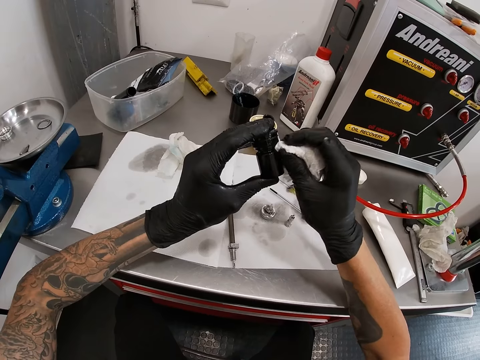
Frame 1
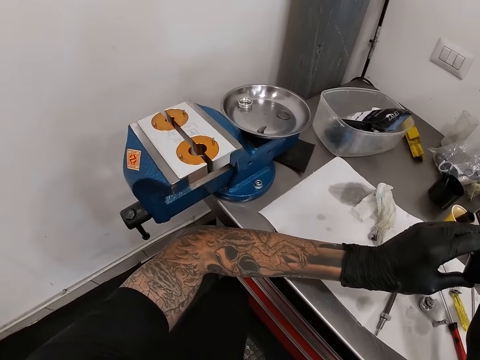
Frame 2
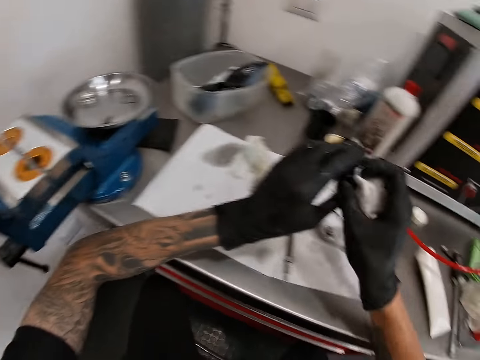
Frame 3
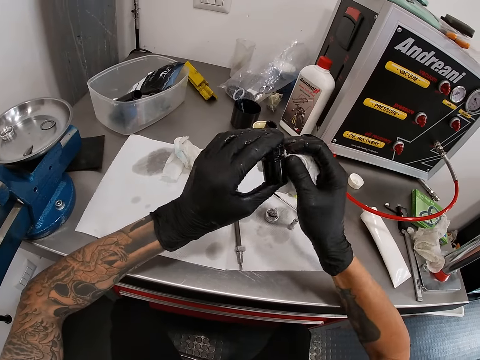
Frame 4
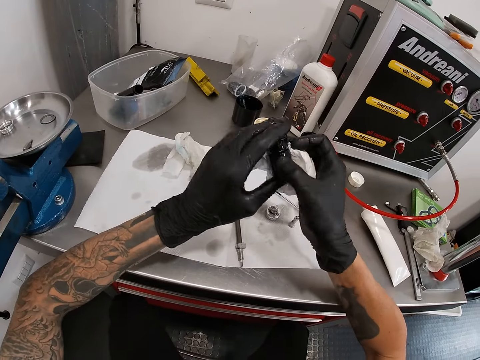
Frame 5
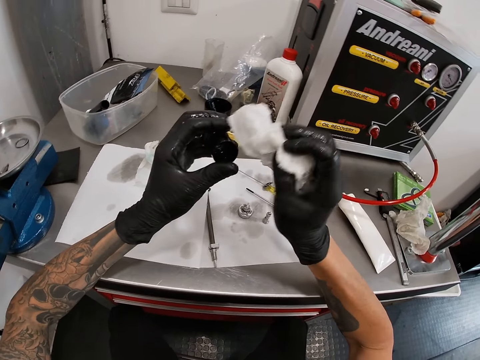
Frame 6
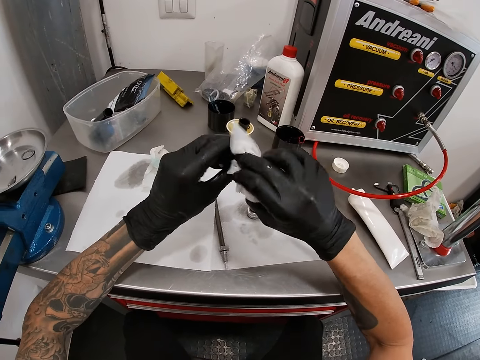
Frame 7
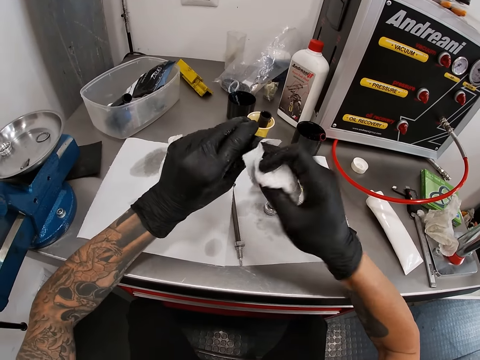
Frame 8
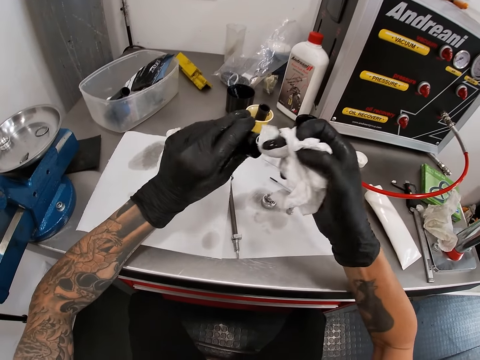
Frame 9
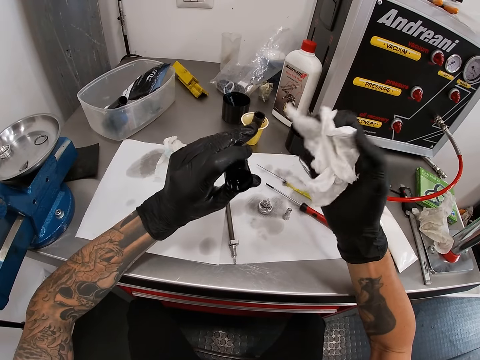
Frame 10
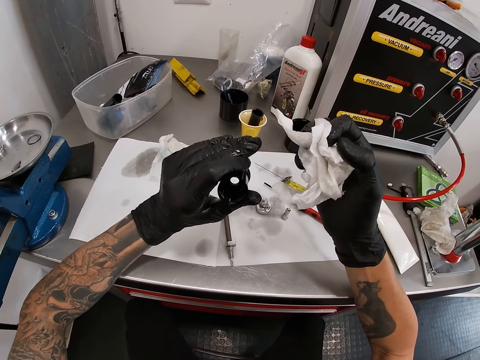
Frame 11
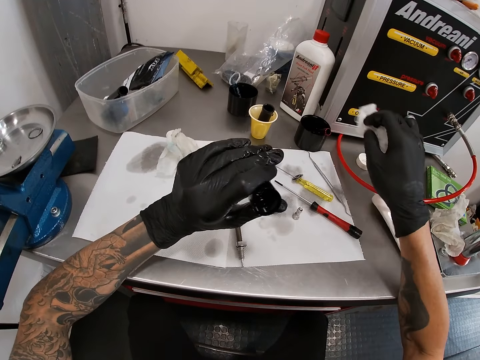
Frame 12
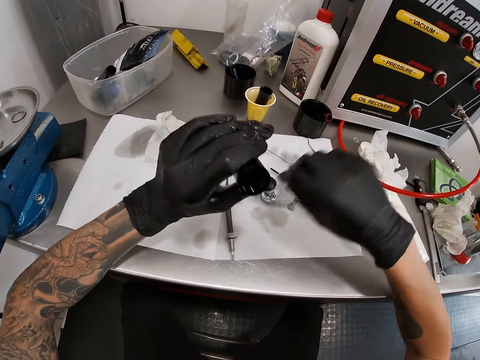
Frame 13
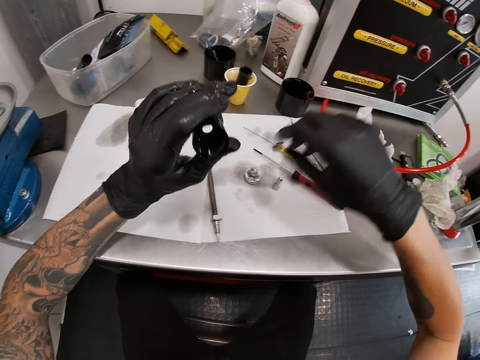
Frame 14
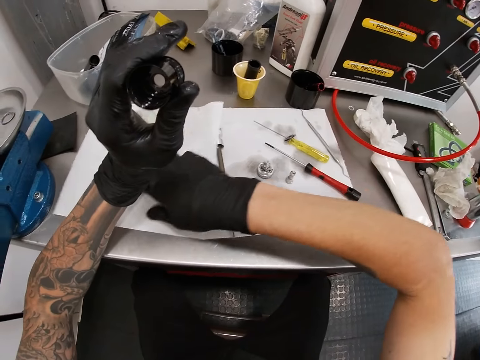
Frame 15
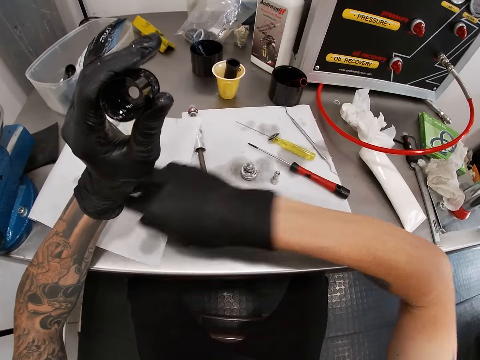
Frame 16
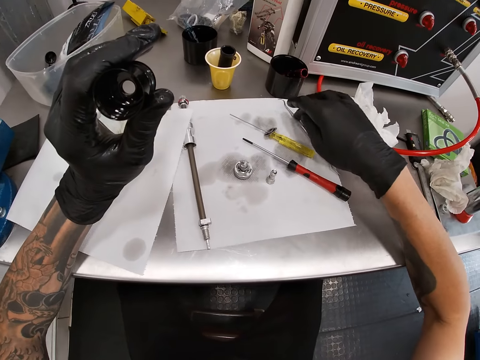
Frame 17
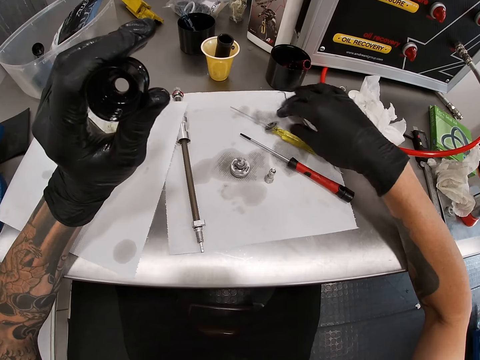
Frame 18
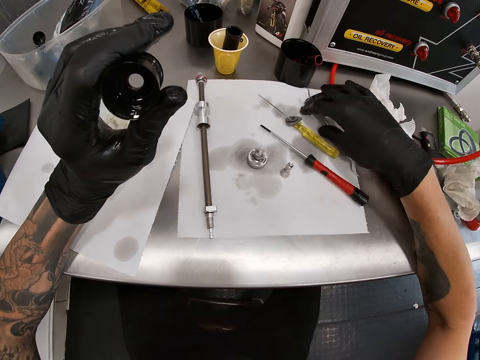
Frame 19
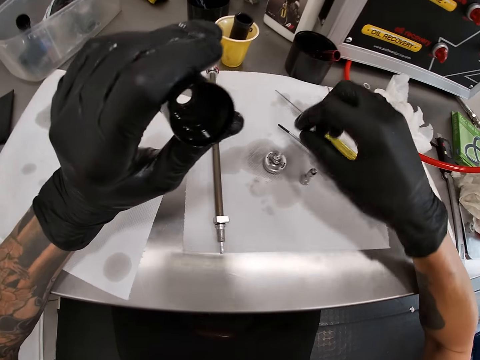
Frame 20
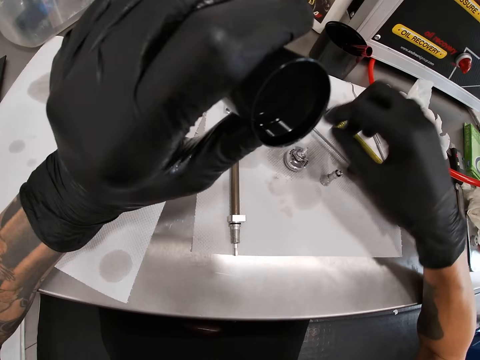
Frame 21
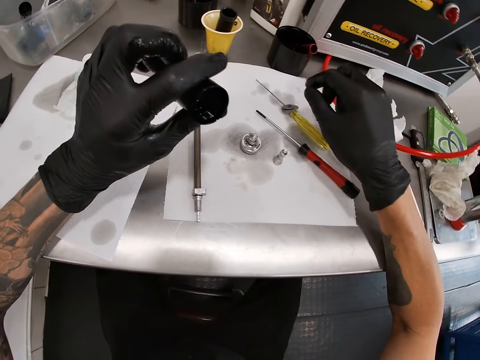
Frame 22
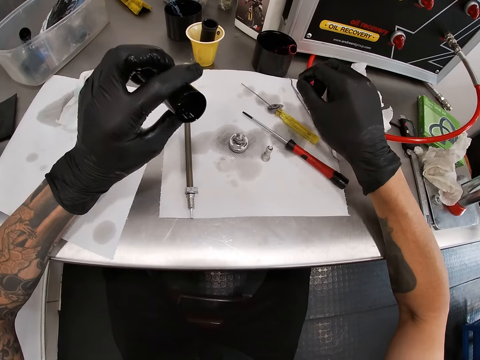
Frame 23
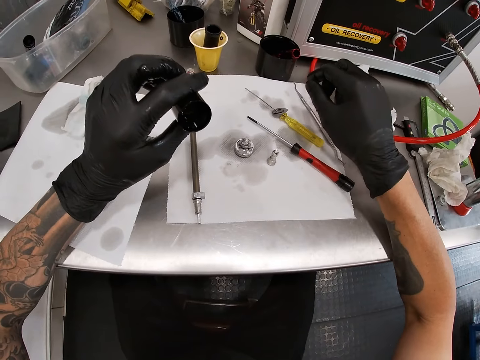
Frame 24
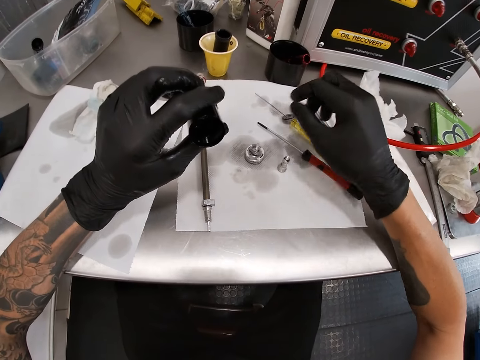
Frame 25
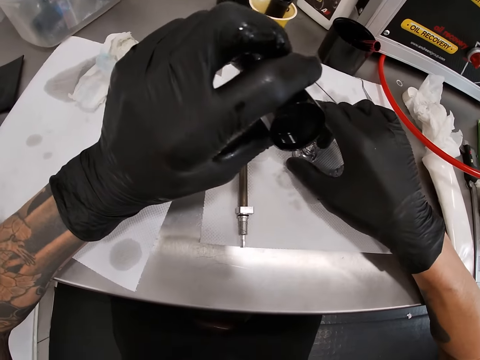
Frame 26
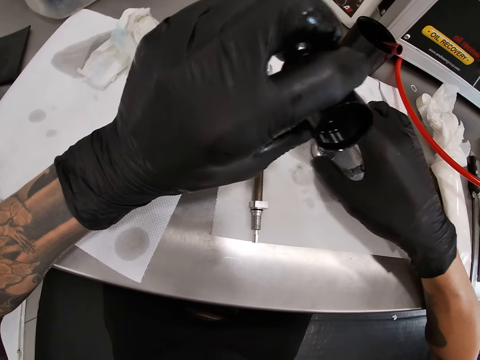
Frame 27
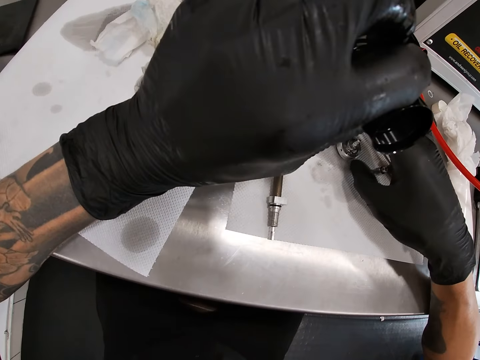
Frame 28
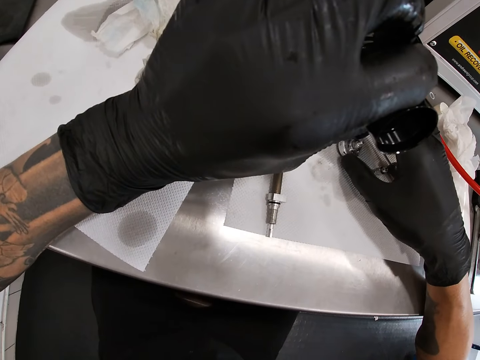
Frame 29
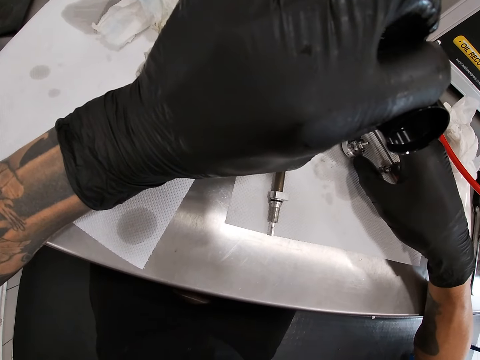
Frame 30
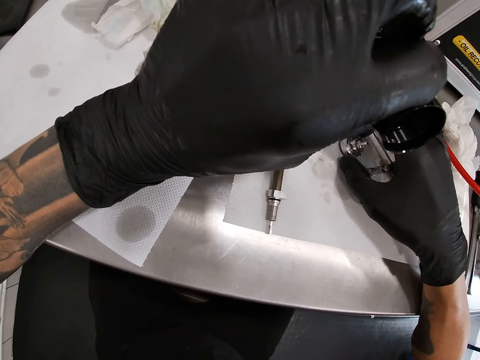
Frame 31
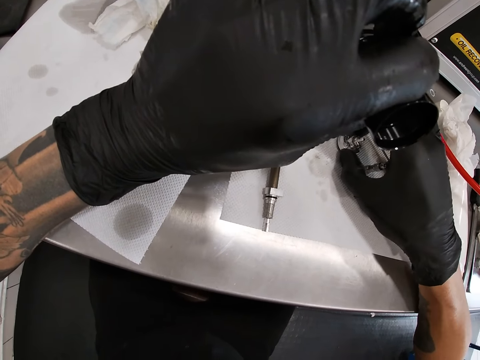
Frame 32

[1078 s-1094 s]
The camera wearer looks around the workshop. He wipes the spare part. He drops the tissue paper in his right hand on the tool chest. He stares at the spare part. He shifts the paper on the left side of the tool chest with his right hand. He inspects the spare part. He shifts the paper on the right side of the tool chest with his right hand. He inspects the spare part. He rolls the fixing nut on the paper on the tool chest with his right hand.

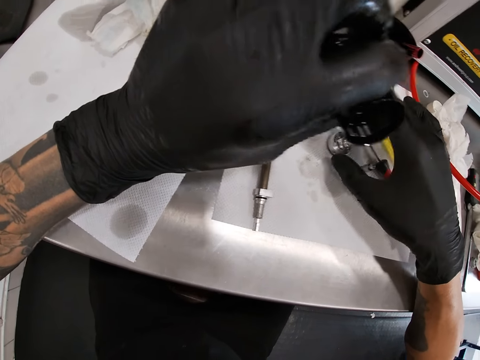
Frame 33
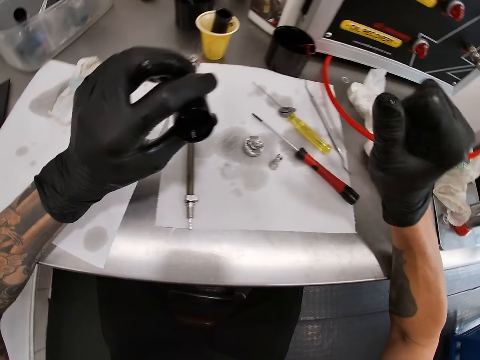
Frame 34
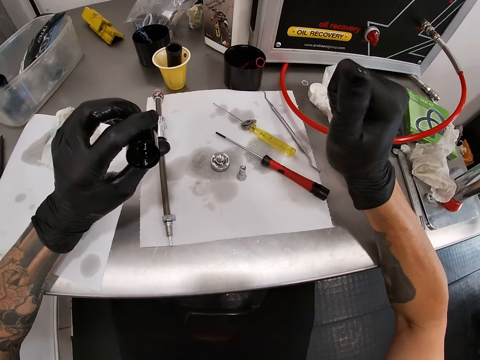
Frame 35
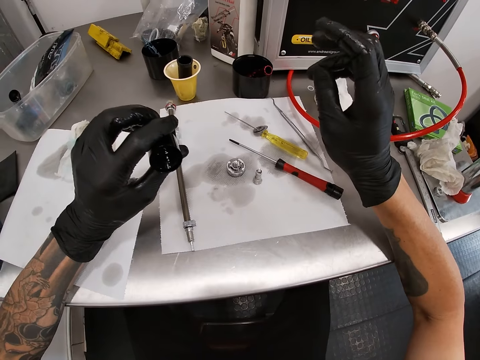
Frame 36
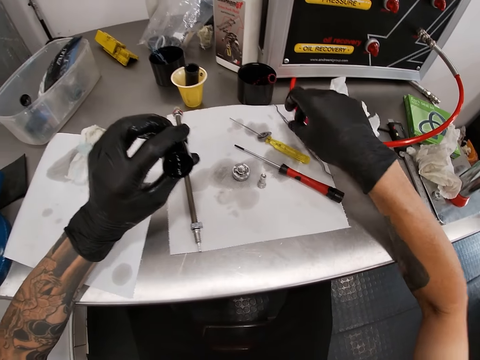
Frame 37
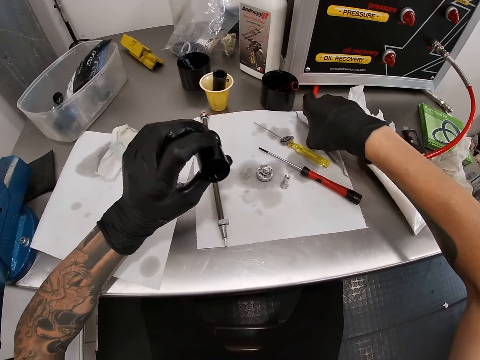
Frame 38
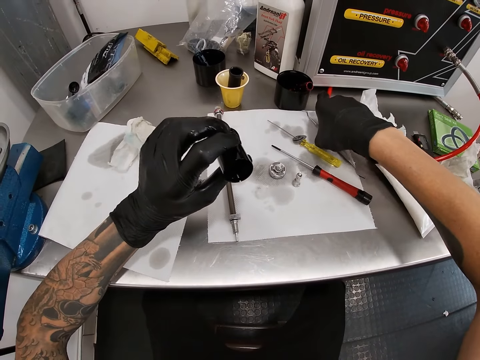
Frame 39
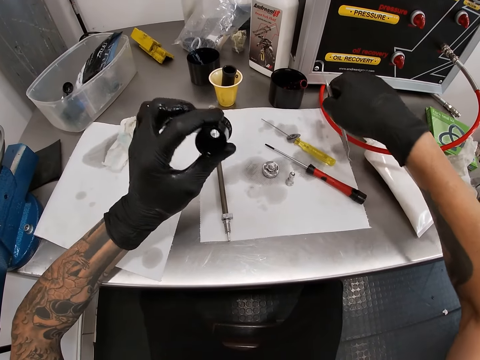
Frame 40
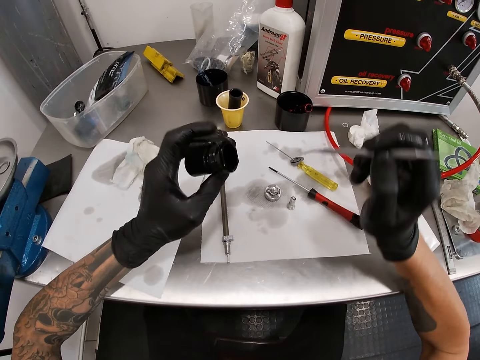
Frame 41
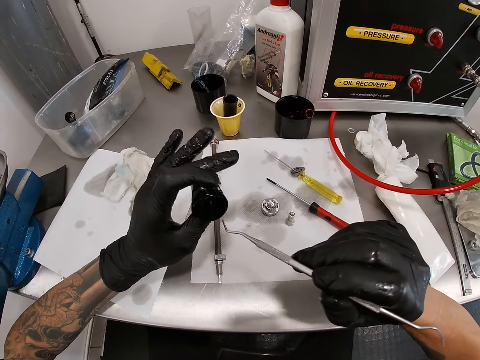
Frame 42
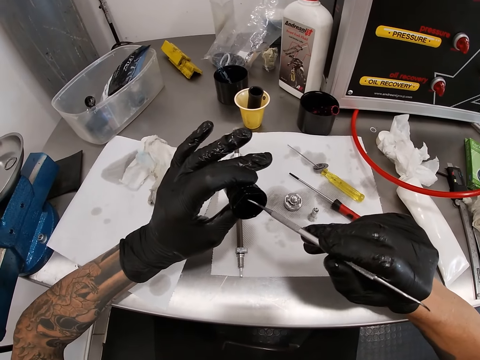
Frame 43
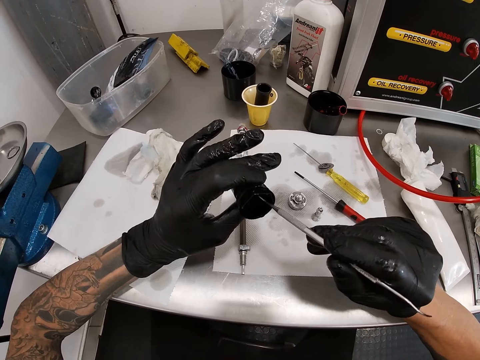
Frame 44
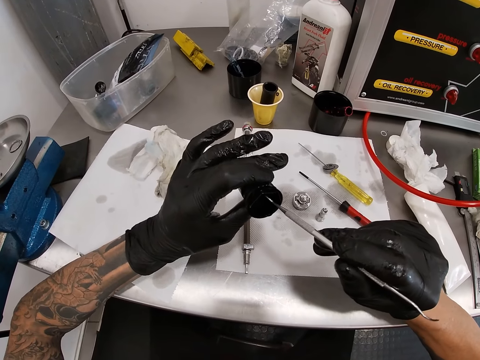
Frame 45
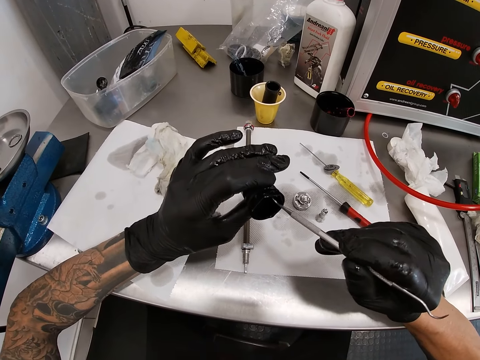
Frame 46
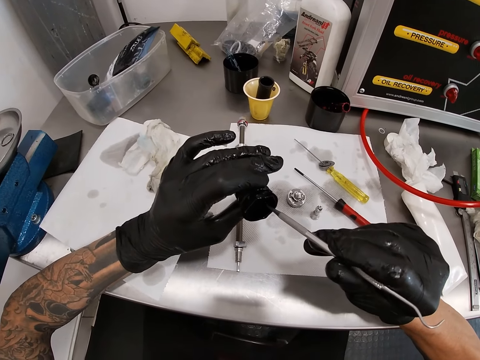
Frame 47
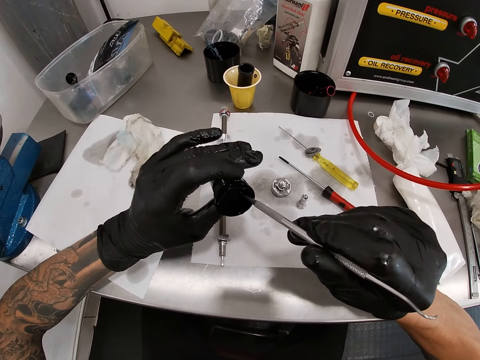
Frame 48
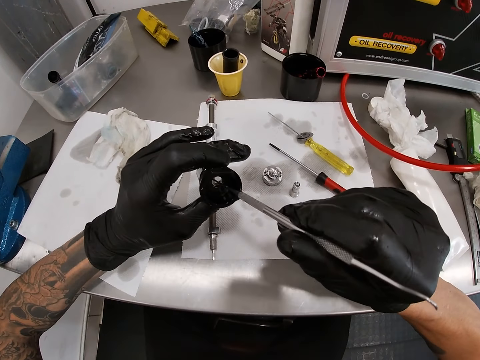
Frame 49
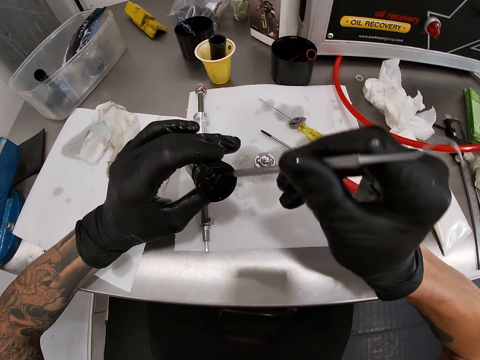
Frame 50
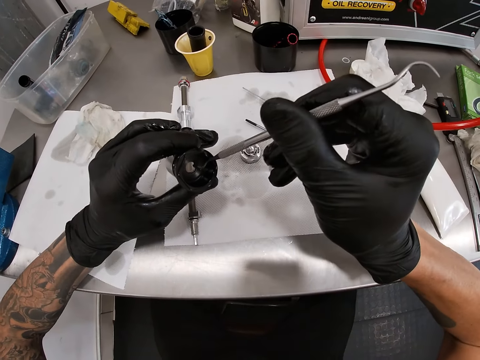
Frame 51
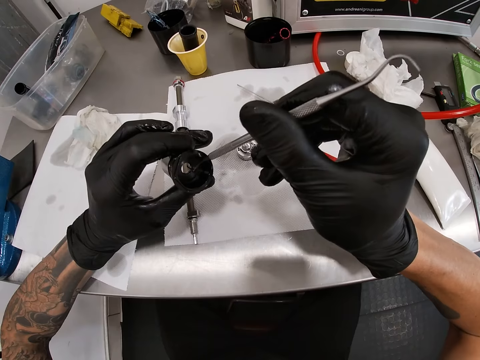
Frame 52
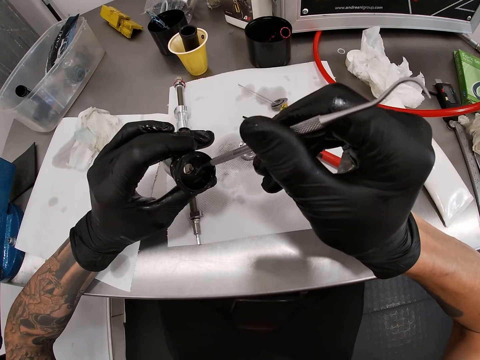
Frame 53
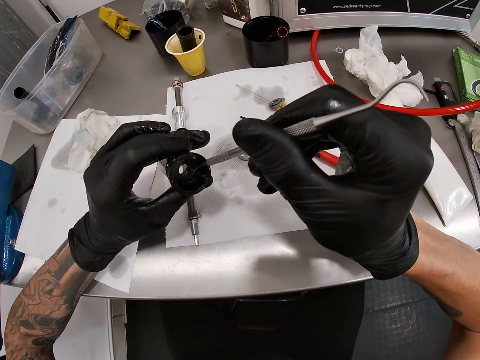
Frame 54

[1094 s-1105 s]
The camera wearer stares at the table. He takes a scriber from the work table with his right hand. He puts the scriber inside the bicycle hub with his right hand.
